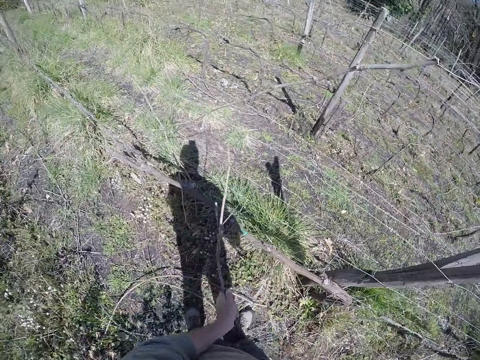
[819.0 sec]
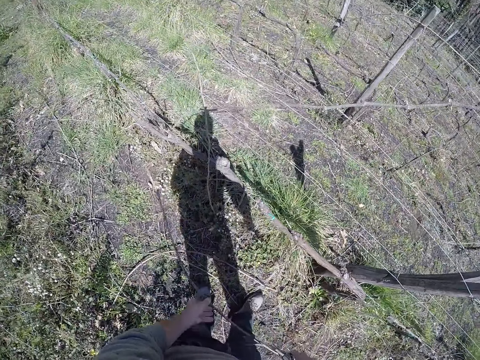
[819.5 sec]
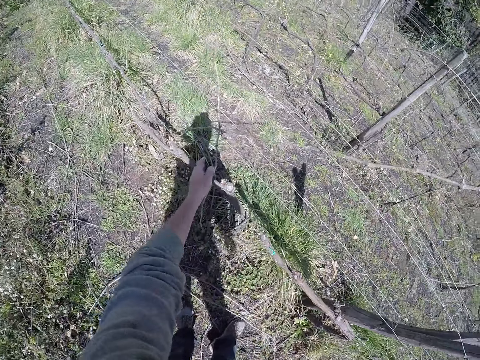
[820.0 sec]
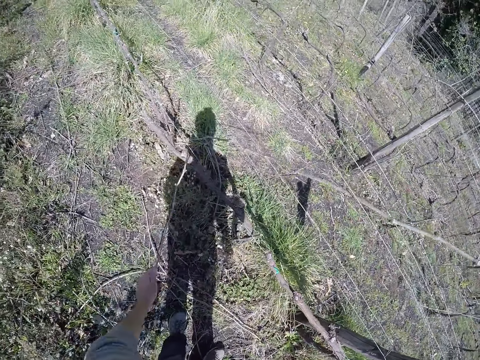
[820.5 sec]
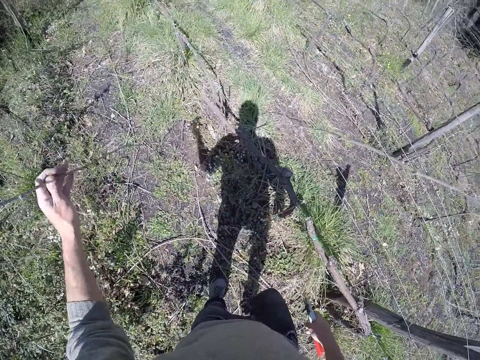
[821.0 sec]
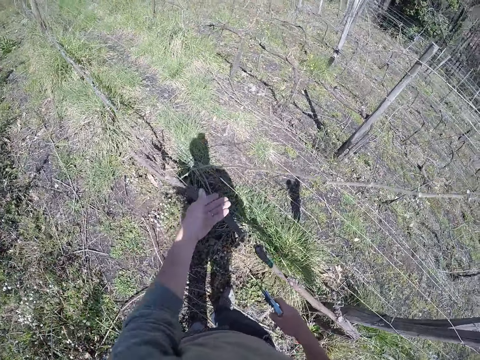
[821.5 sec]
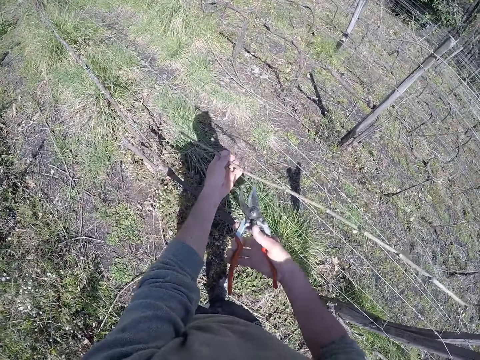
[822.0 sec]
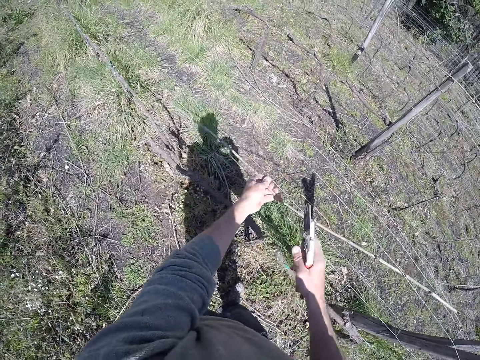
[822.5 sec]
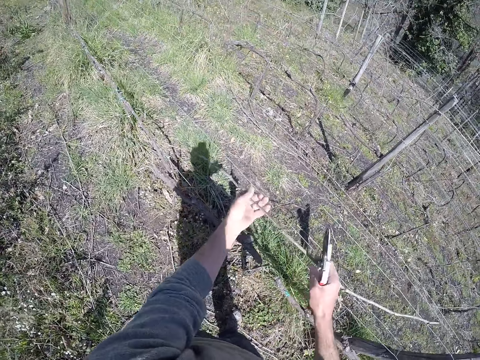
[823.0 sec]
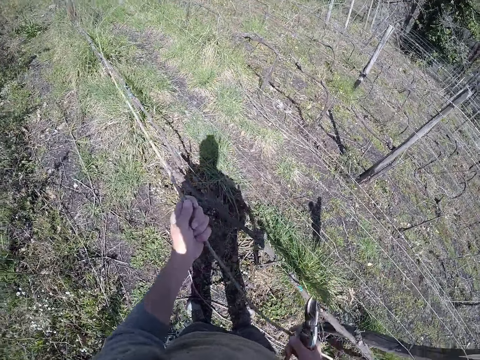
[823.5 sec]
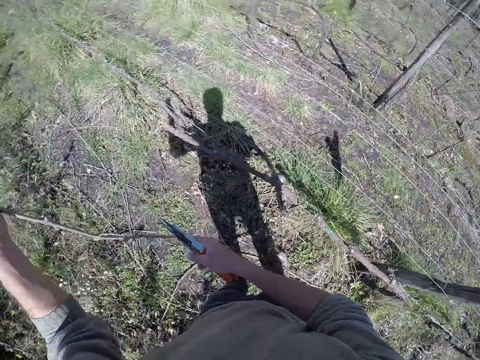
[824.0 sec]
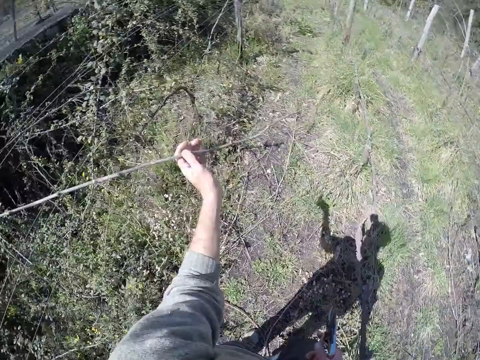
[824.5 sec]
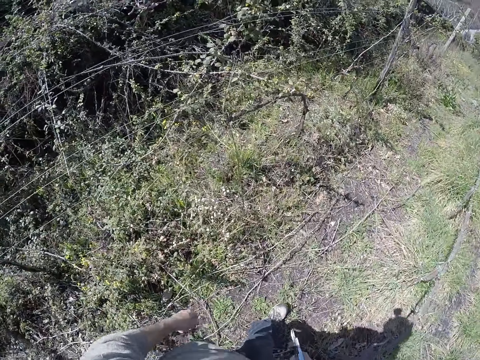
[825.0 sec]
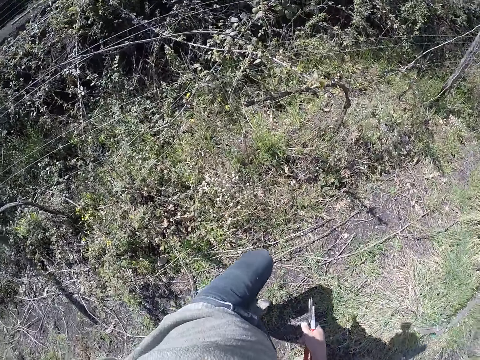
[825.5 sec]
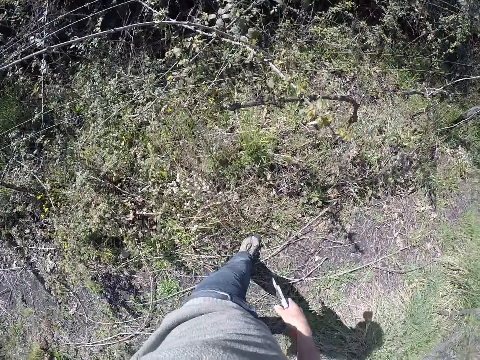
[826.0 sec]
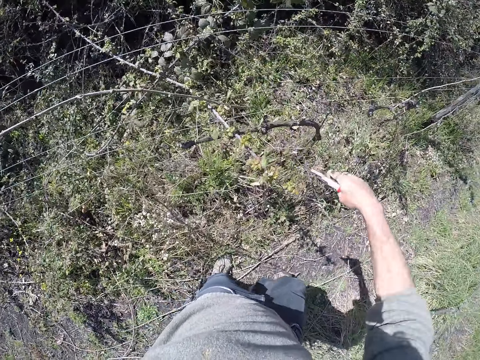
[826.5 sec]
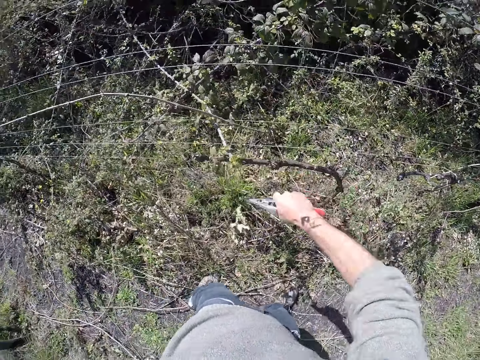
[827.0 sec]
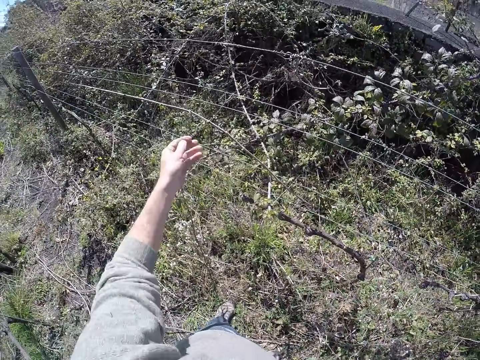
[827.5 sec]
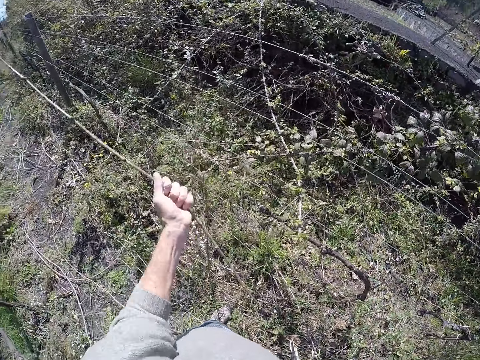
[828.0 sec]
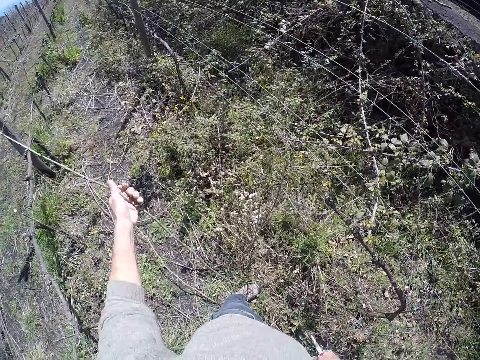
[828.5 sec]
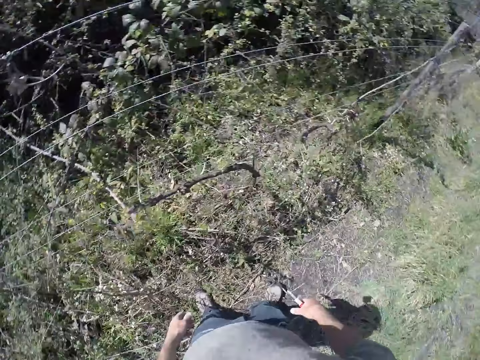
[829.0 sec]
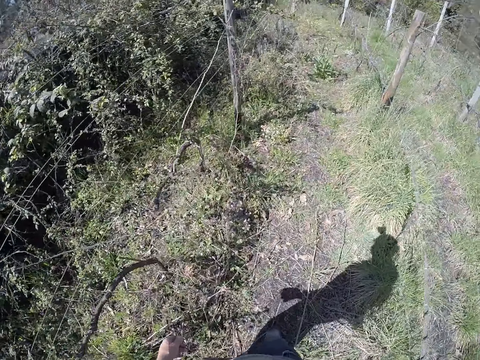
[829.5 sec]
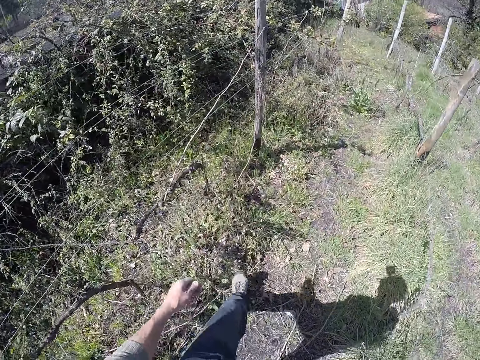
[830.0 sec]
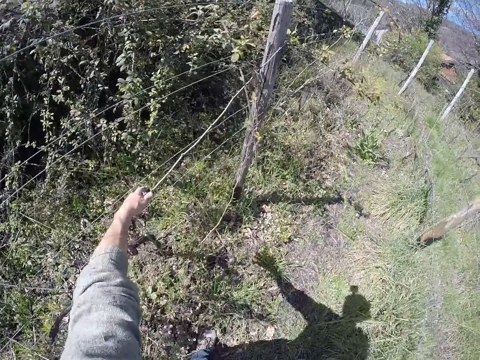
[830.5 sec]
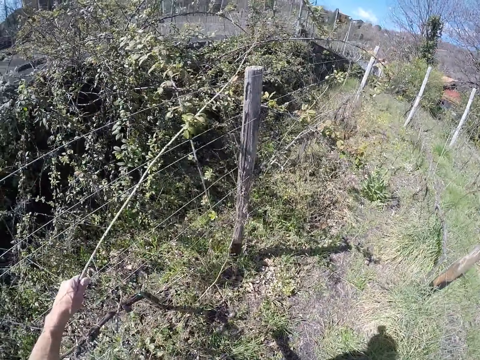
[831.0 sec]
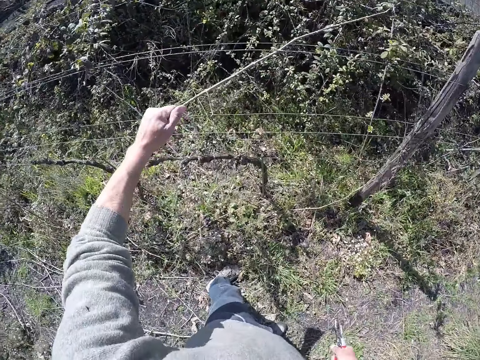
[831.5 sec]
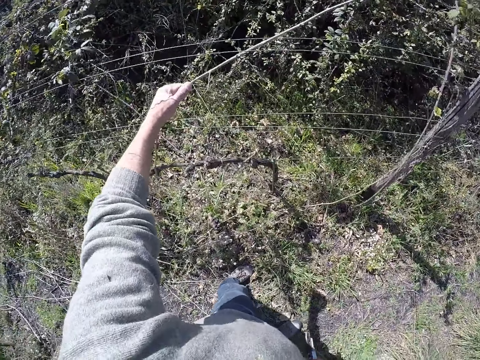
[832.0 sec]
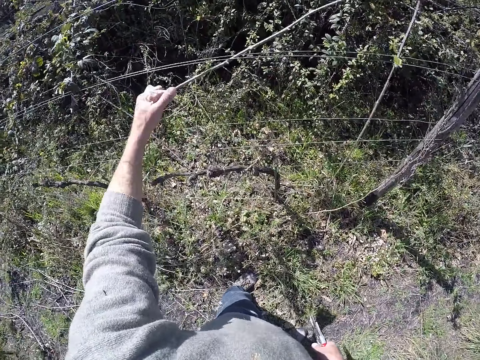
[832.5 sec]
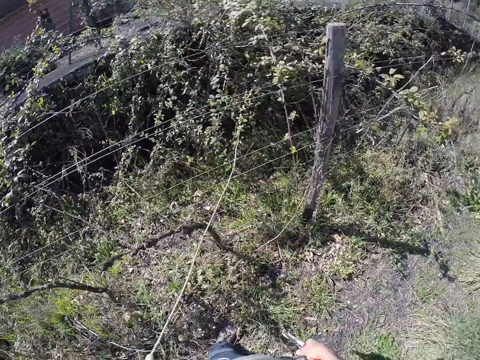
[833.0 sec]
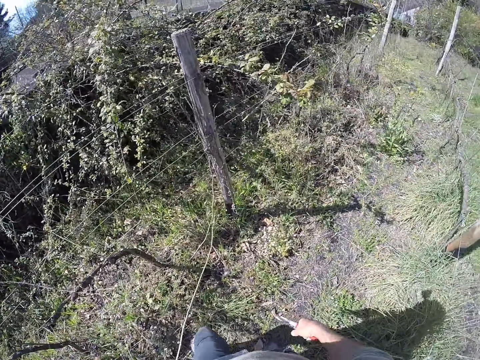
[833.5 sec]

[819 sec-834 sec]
The camera wearer moves the stems. He drops the twig on the ground with his left hand. He pulls out a twig from the wired fence with his left hand. He drops the twig on the ground with his left hand. He pulls out a twig from the wired fence with his left hand. He cuts the twig or stem with the side cutter with his right hand. He moves the stems. He drops the twig on the ground with his left hand. He moves towards the garden. He cuts a branch with the pair of pruning shears. He stretches his hand. He moves a dry stick from the wire fence to the ground with his left hand. He pulls wood with the left hand and drops the wood with the left hand. He walks around the garden. He moves a dry stick from the wire fence to the ground with his left hand. He holds the wood with the left hand.

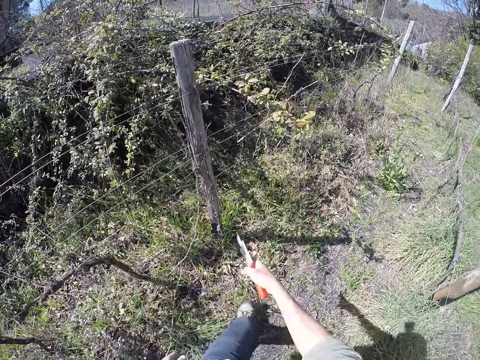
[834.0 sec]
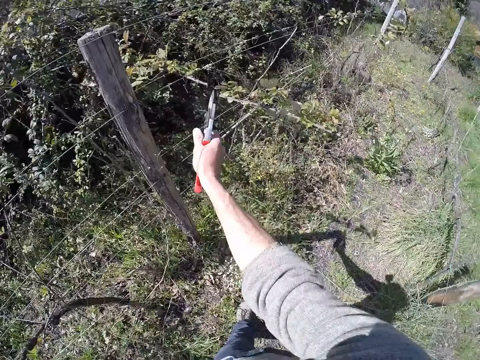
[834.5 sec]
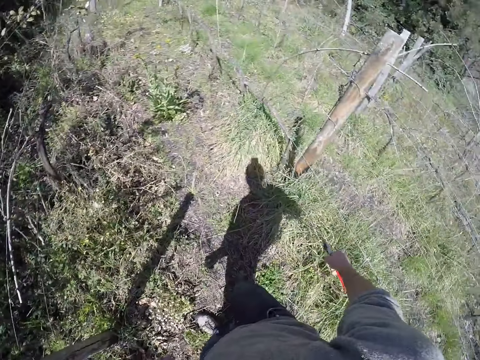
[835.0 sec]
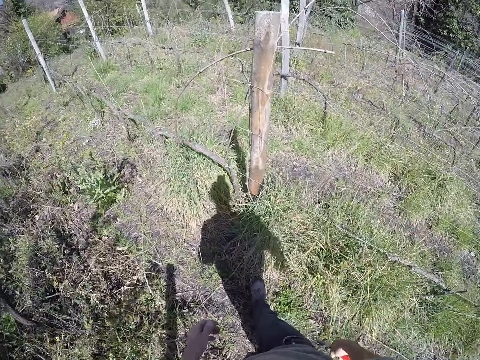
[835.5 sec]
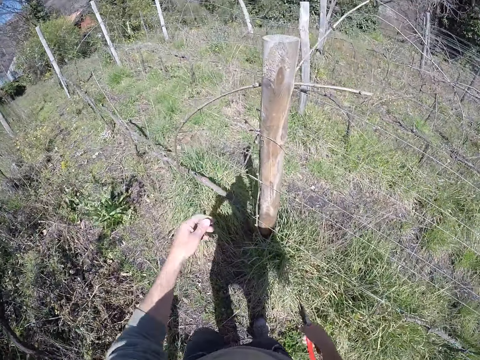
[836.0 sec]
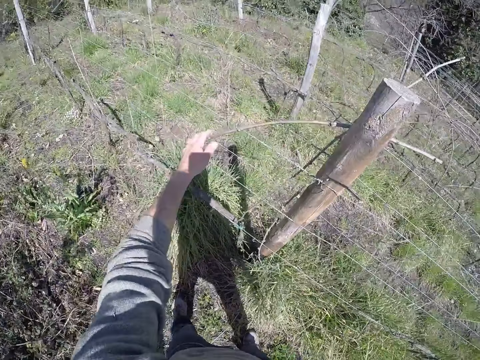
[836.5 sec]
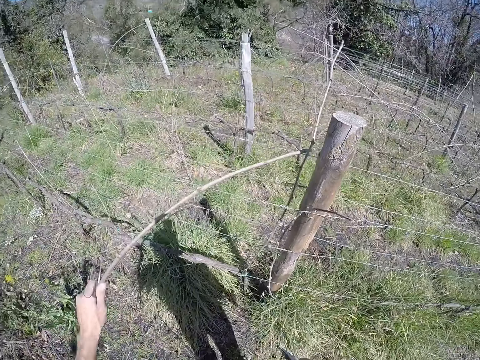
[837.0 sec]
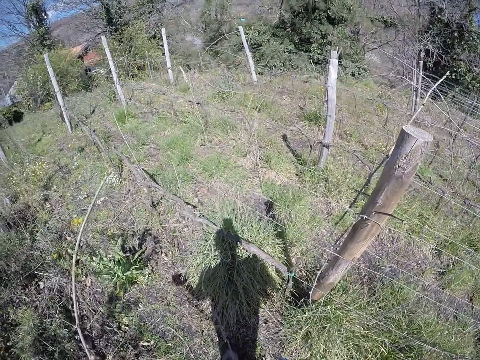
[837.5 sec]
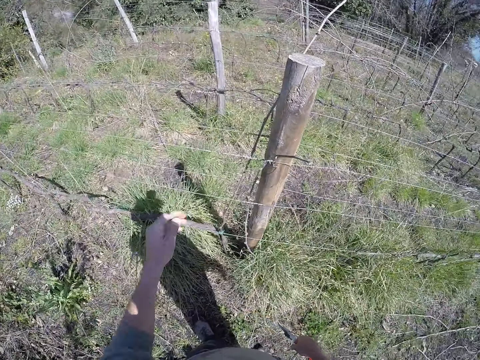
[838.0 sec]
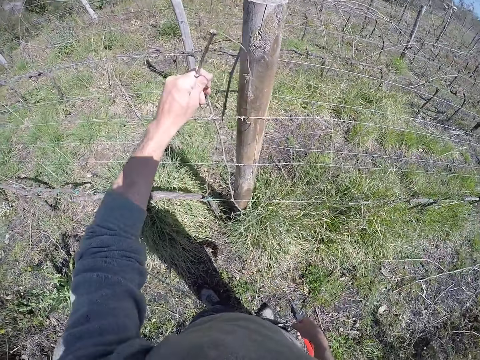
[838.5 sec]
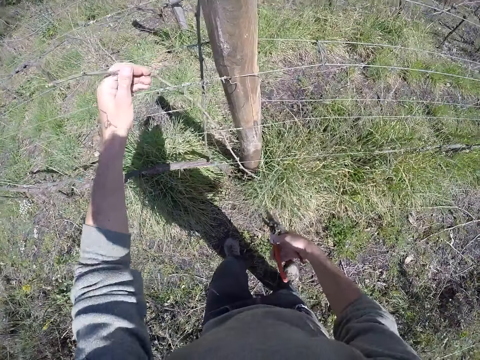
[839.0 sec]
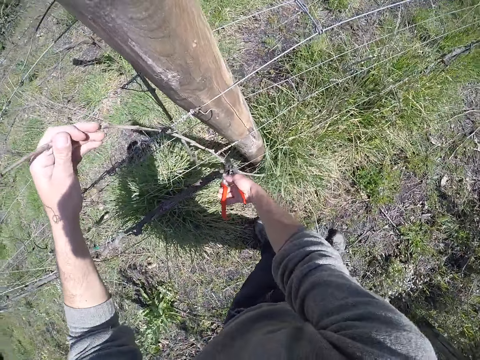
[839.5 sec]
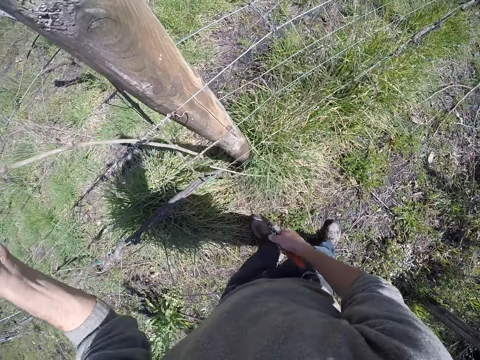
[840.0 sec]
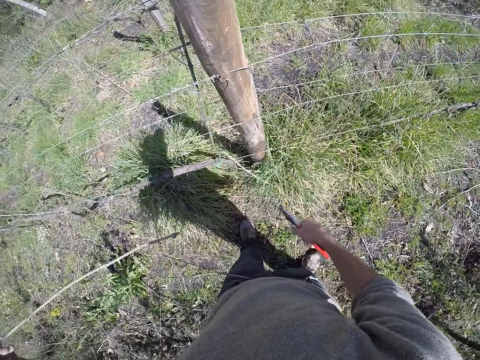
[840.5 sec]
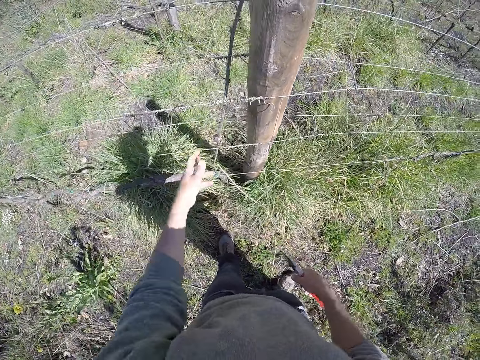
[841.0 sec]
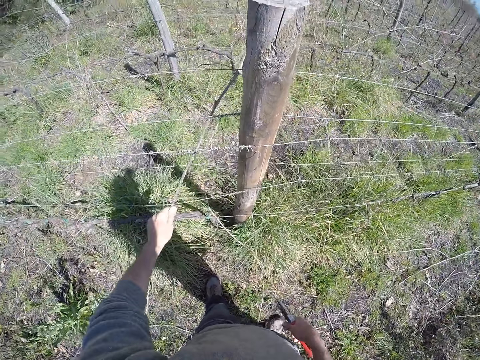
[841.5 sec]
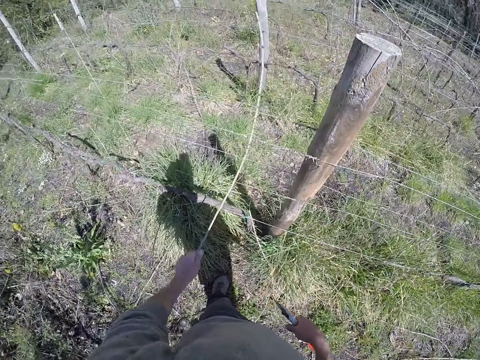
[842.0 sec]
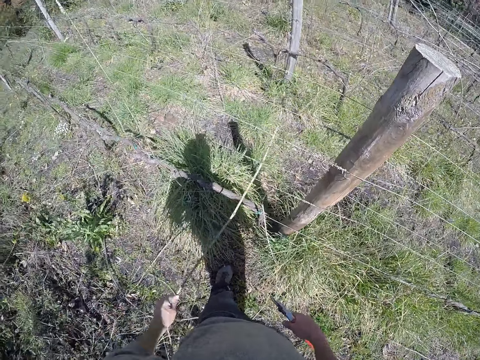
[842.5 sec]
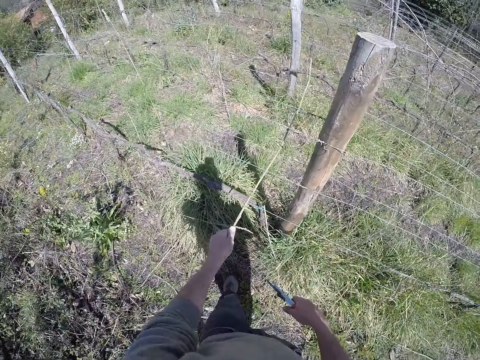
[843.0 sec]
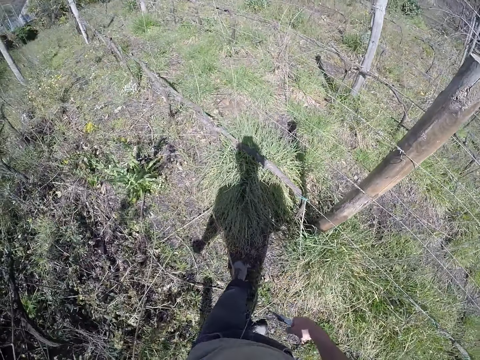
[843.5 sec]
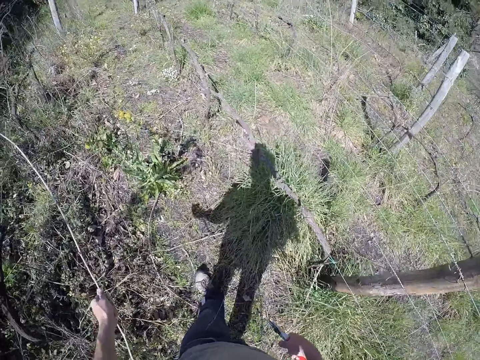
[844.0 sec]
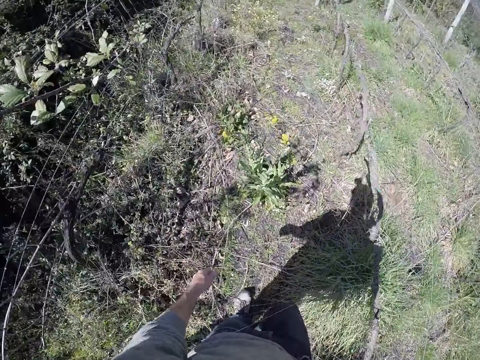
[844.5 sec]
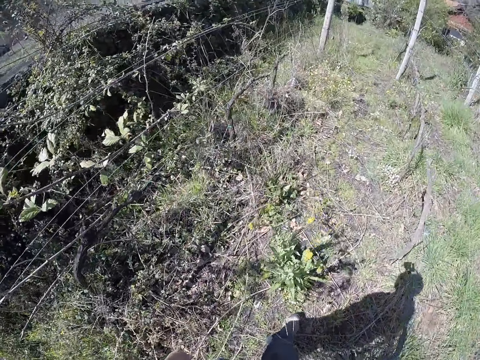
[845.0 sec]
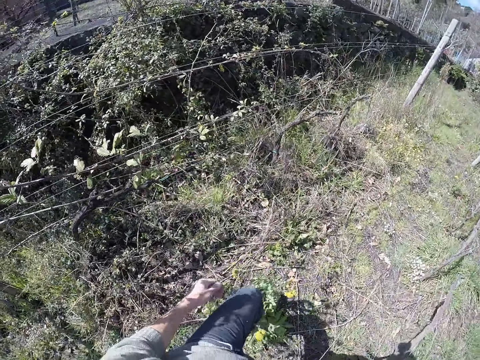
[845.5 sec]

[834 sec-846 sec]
The camera wearer holds wood with the left hand. He cuts a branch with the pair of pruning shears on the right hand. He moves around the garden. He moves a dry stick from the wire fence to the ground with his left hand. He holds the wood with the left hand. He drops the wood on the ground with the left hand. He pulls a dry stick on the wire fence with his left hand. He holds his hand with the left hand. He moves the wood with the left hand. He cuts the dry stick with the pair of pruning shears. He drops the dry stick on the ground with his left hand. He moves a dry stick from the wire fence to the ground with his left hand. He holds the wood with the left hand, pulls the wood with the left hand and drops the wood on the ground with the left hand. He walks around the garden.
